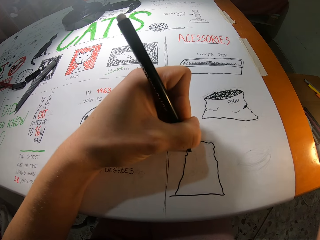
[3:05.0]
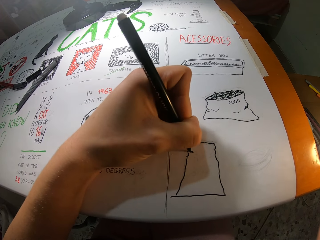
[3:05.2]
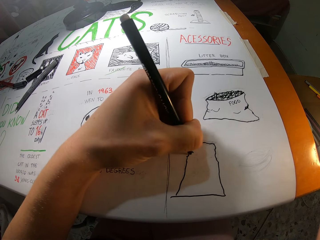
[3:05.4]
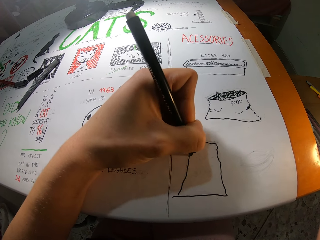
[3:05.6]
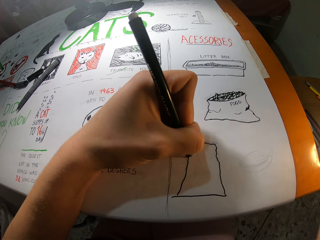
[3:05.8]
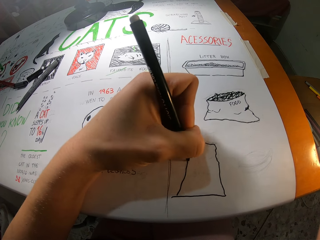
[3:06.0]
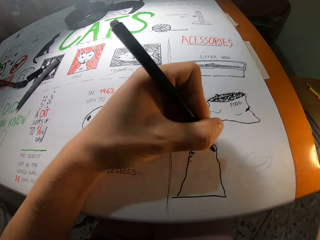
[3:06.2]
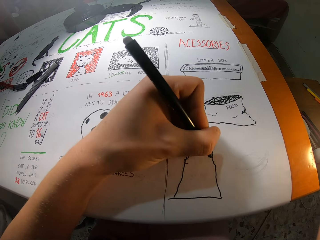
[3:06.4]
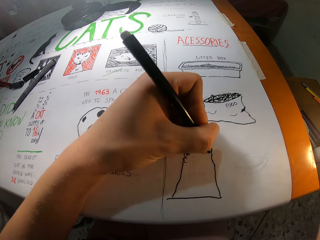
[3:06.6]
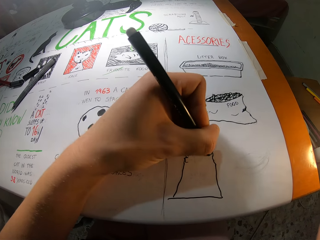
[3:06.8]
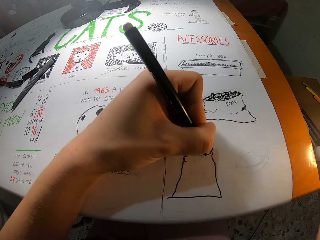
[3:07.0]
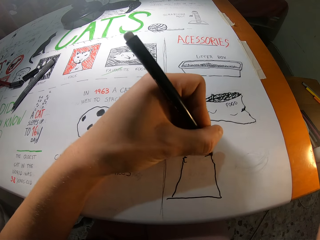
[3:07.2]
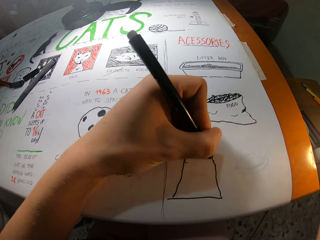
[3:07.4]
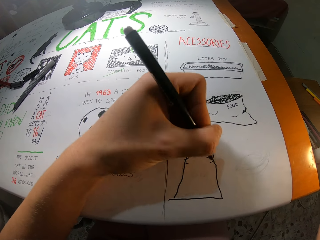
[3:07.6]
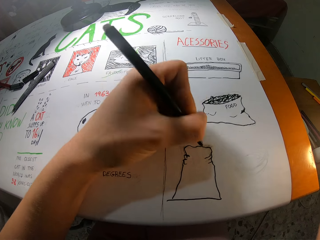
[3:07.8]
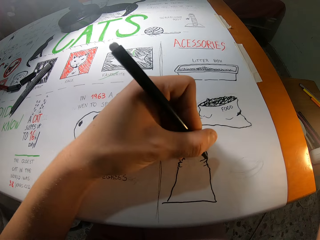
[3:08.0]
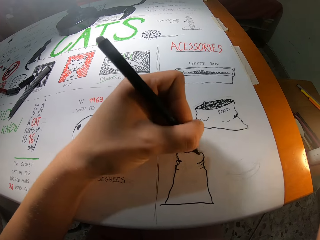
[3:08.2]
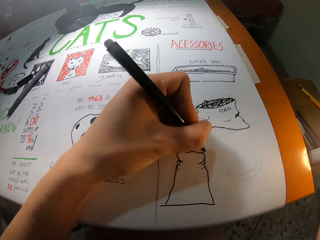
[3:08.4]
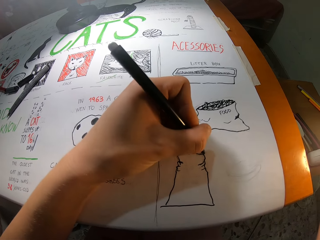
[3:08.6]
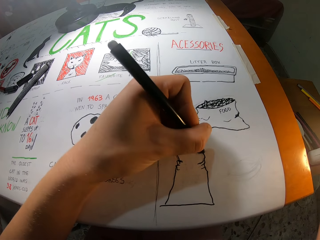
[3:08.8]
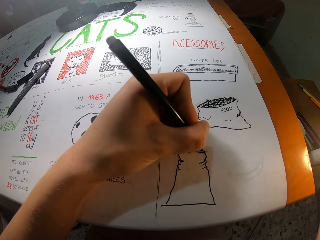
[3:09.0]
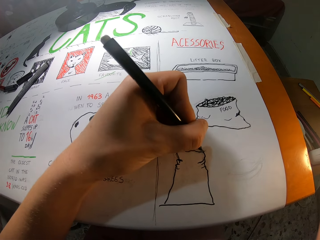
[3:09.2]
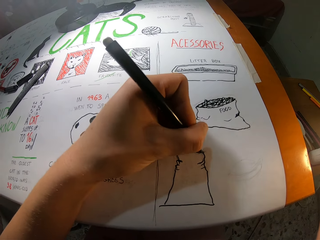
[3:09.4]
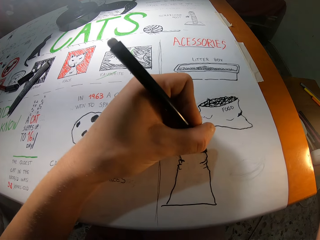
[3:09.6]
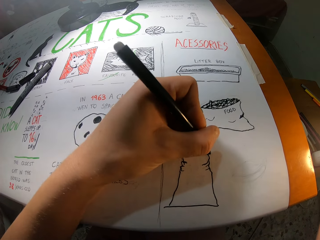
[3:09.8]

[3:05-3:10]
The camera wearer draws on the paper with the marker pen.

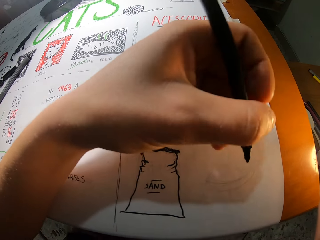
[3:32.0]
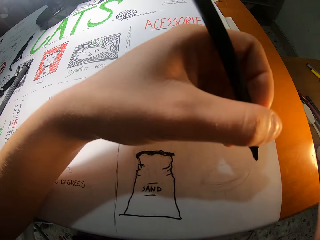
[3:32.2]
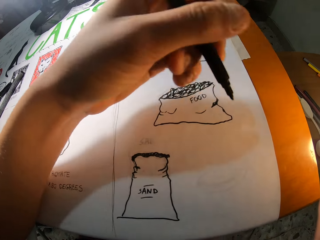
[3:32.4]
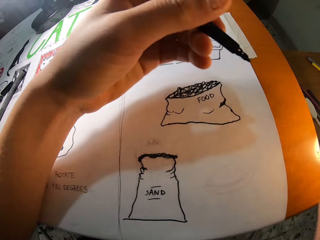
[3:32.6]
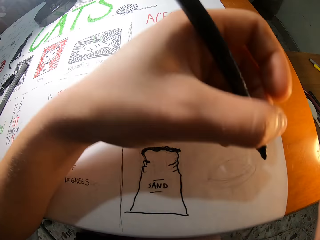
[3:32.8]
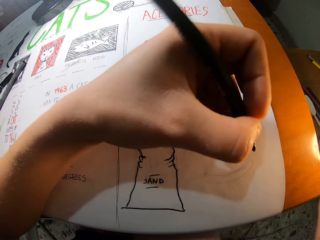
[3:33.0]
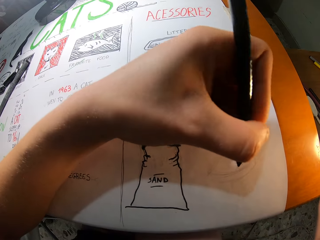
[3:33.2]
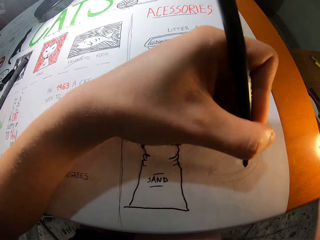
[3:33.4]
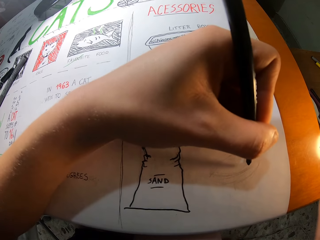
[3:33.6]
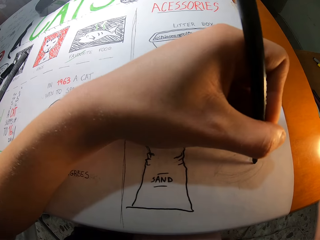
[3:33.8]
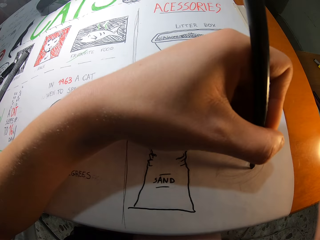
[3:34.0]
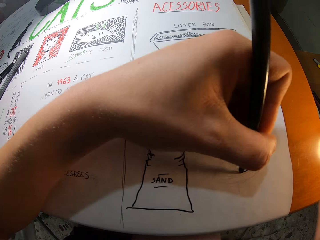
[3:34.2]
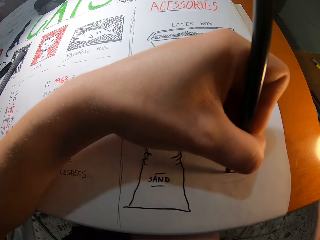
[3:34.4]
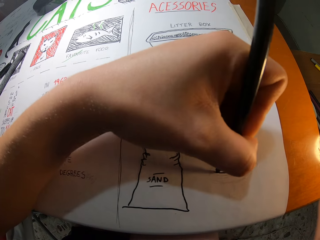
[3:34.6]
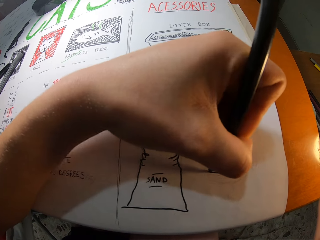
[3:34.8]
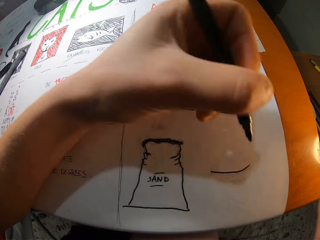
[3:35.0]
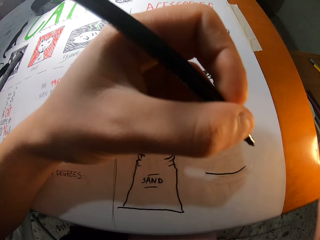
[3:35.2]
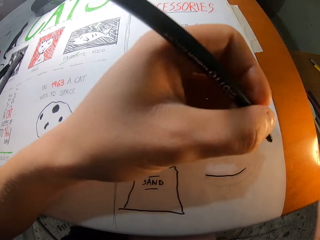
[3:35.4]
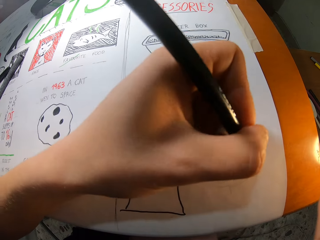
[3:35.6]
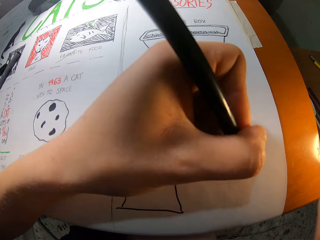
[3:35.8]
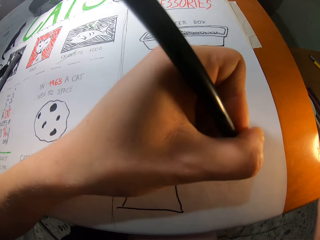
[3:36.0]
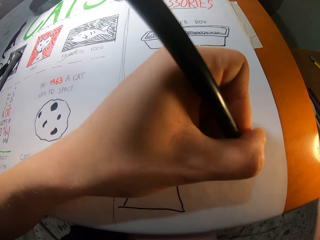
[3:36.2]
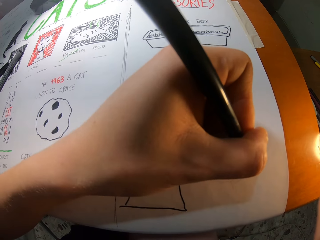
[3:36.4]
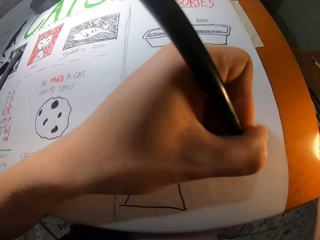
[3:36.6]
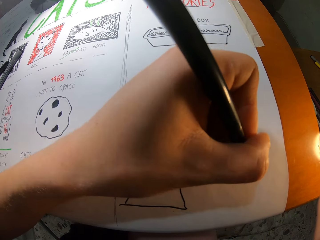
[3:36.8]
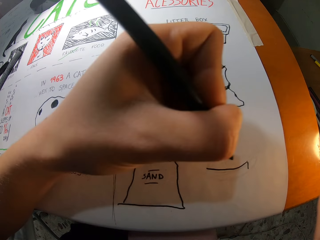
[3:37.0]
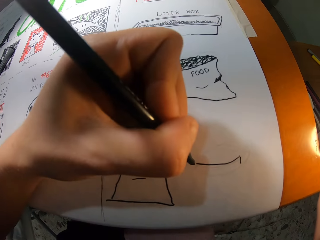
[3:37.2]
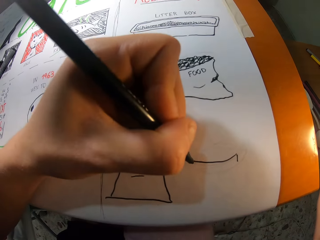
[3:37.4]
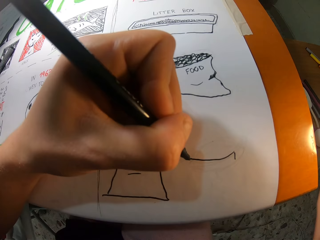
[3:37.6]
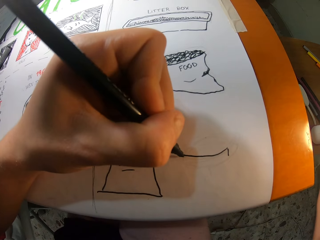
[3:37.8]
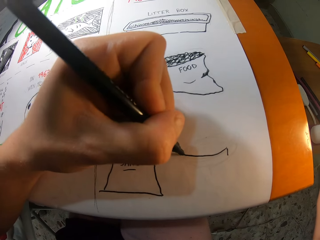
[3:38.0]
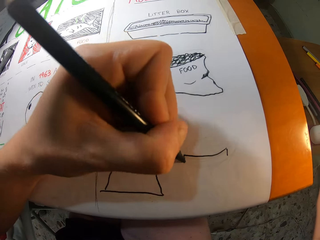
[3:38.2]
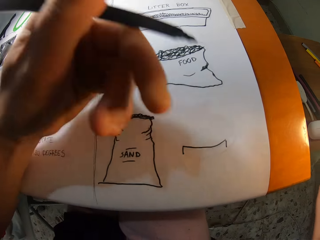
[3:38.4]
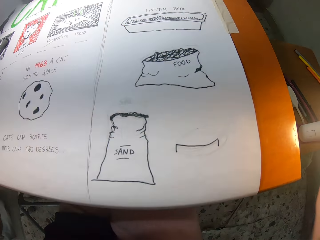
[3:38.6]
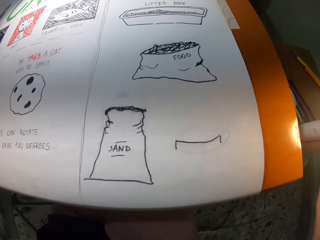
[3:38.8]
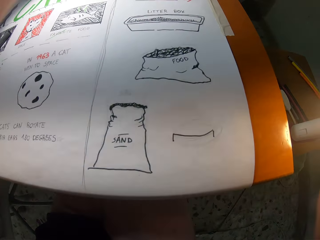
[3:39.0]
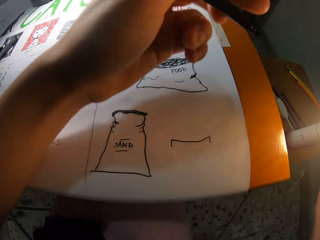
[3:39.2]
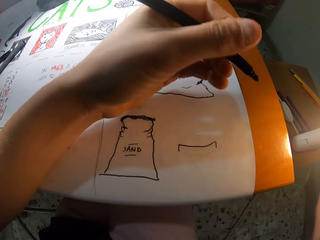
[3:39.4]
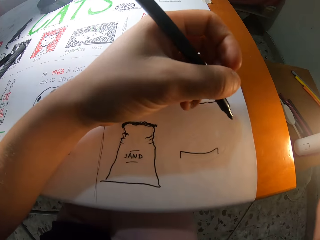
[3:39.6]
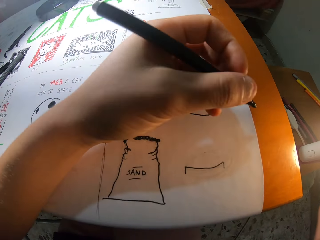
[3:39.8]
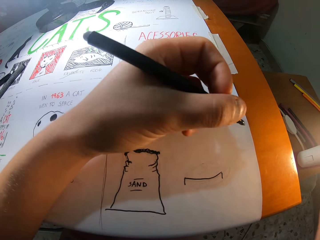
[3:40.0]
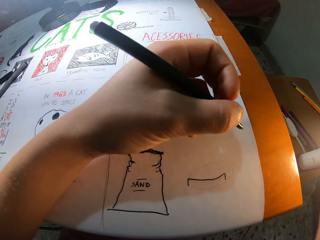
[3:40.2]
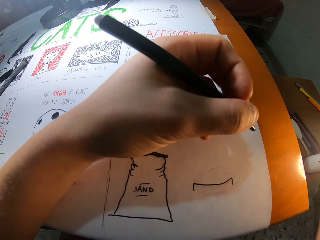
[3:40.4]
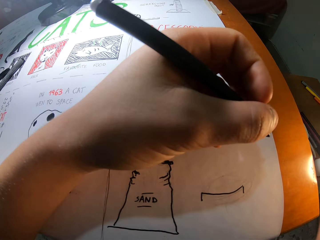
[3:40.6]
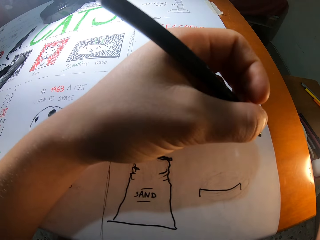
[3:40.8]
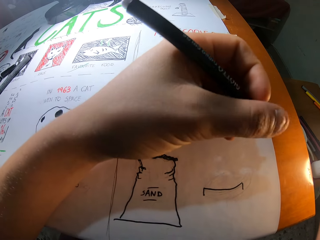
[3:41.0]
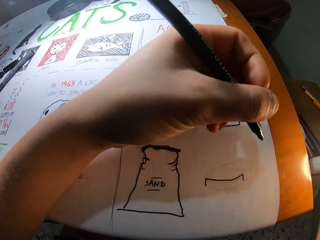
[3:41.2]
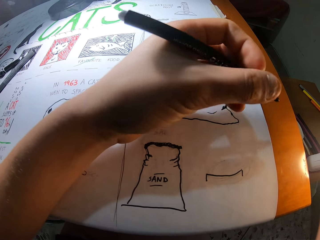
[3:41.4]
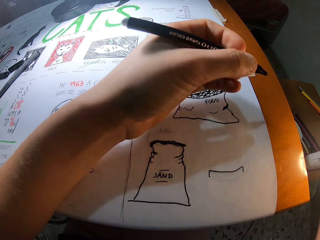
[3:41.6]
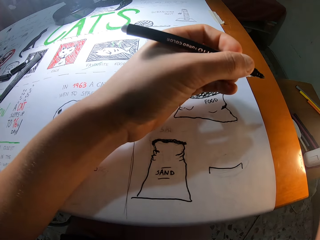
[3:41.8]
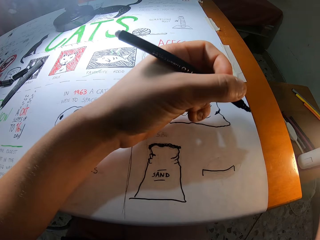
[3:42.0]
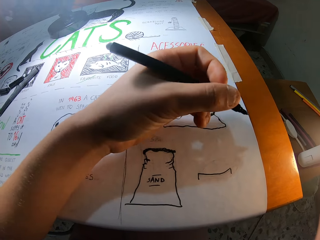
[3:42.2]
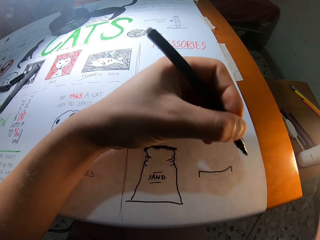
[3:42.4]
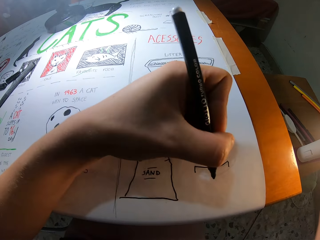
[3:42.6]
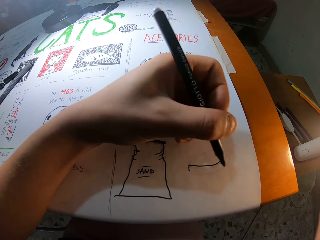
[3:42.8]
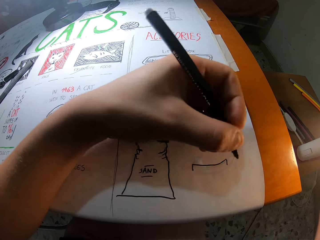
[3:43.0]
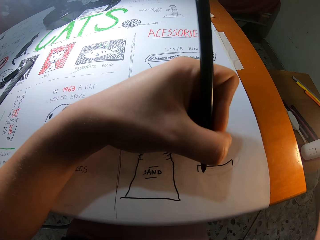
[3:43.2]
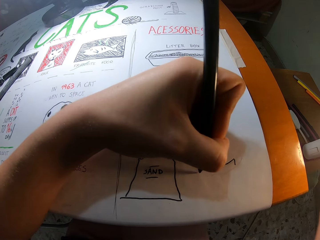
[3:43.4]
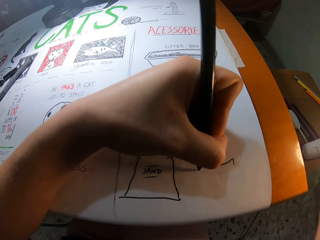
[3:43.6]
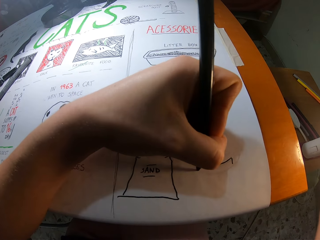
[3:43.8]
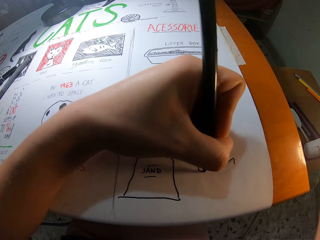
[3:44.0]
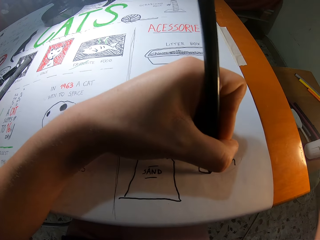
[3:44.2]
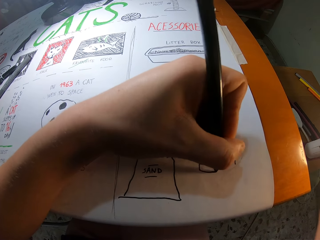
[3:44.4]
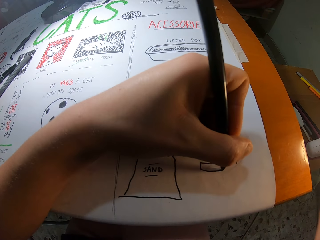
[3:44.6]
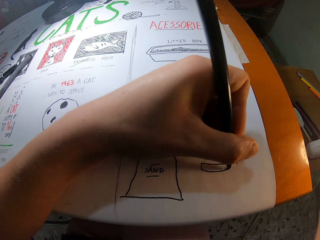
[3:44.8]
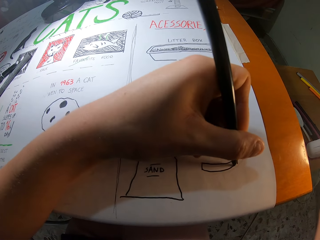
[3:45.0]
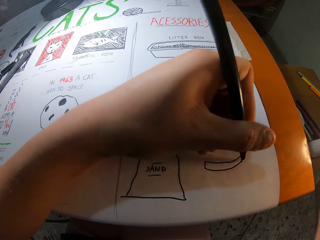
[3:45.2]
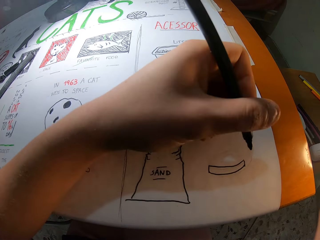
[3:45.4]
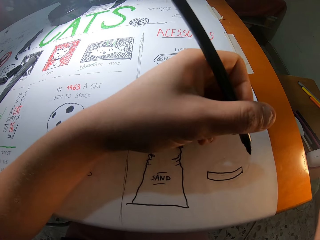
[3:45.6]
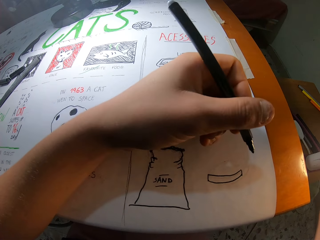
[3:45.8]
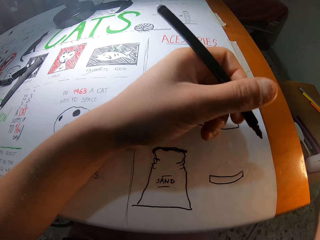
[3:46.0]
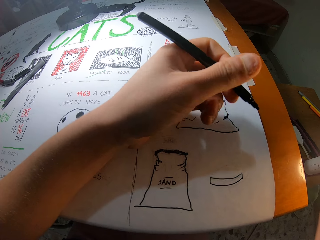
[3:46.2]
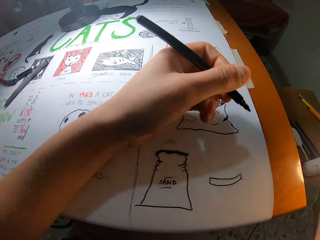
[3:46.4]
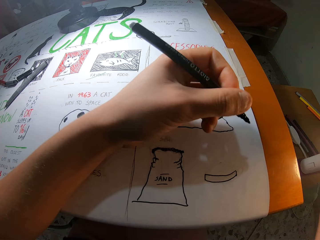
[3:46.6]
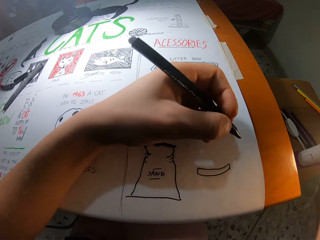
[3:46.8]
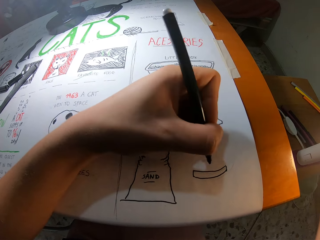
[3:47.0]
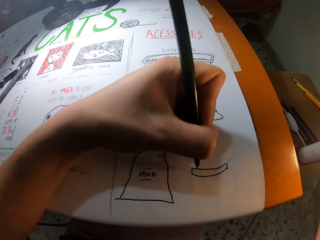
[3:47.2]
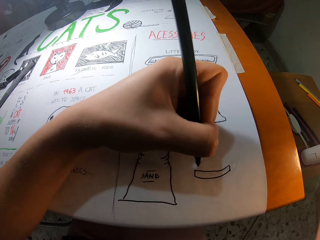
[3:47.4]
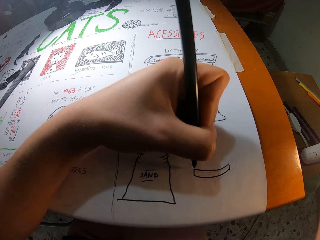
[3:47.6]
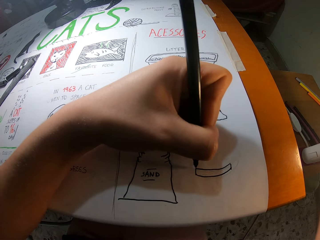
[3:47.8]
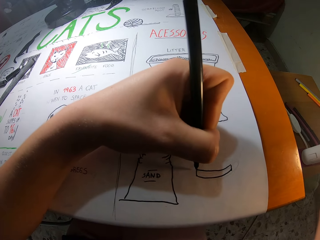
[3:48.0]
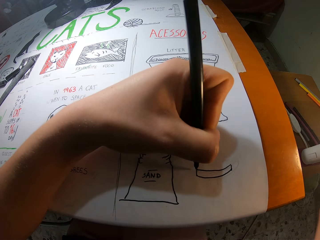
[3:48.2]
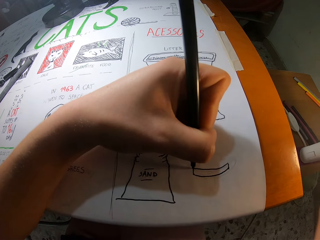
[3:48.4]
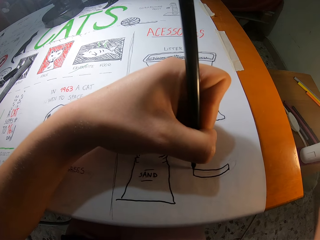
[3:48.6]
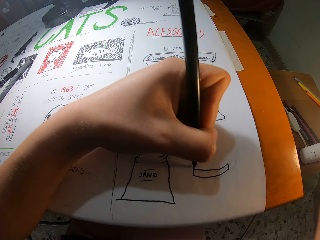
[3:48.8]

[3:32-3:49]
The camera wearer draws on the paper with the marker pen. They fix the camera. They stare at the paper. They draw on the paper with the marker pen.
